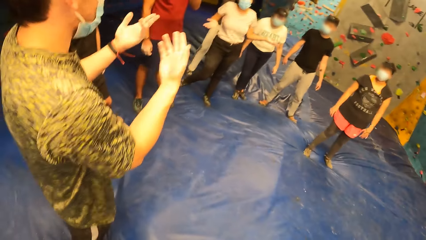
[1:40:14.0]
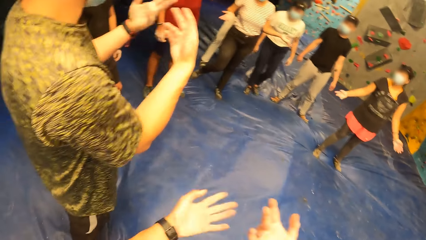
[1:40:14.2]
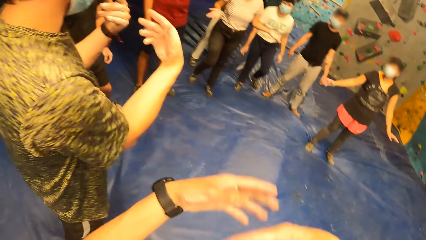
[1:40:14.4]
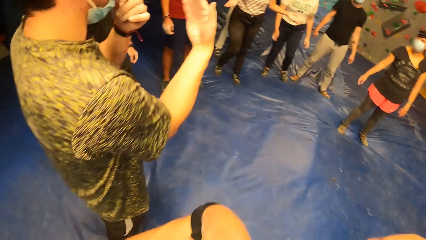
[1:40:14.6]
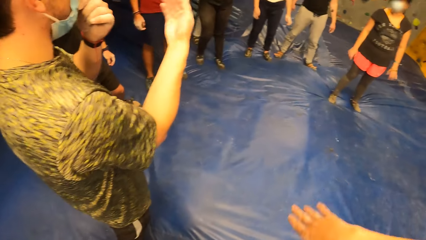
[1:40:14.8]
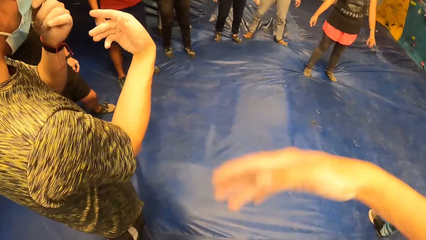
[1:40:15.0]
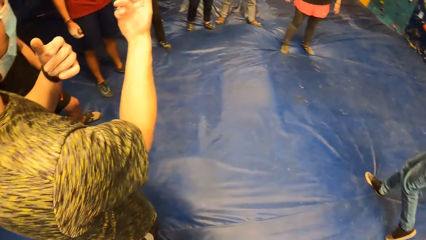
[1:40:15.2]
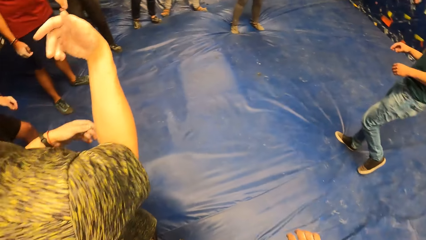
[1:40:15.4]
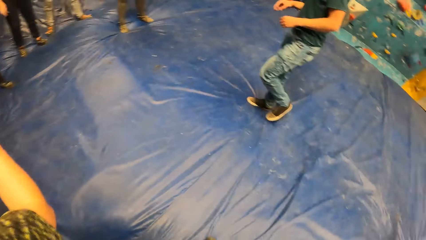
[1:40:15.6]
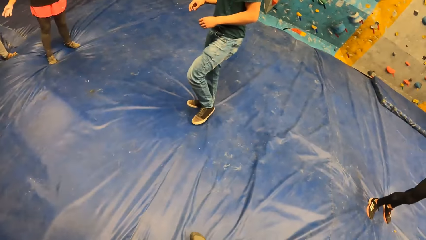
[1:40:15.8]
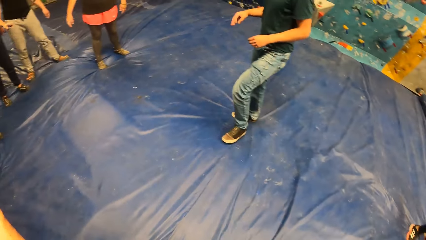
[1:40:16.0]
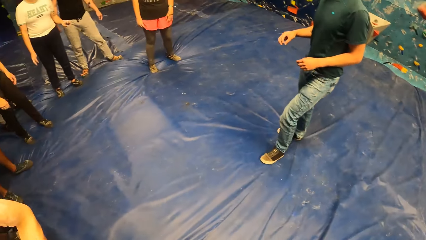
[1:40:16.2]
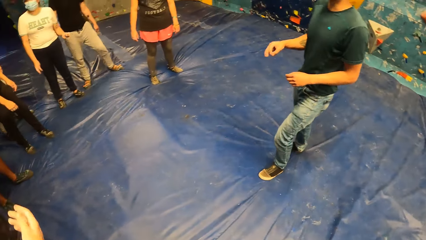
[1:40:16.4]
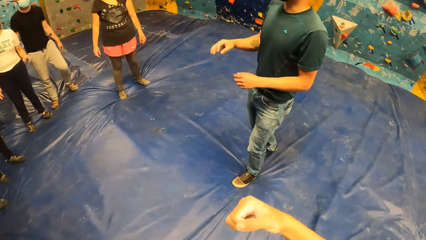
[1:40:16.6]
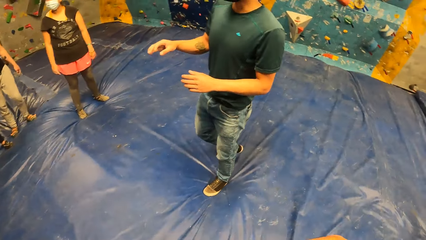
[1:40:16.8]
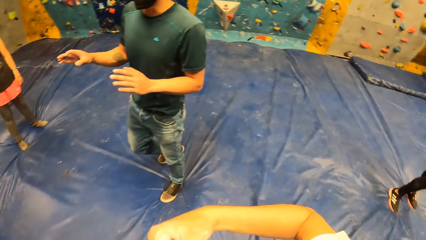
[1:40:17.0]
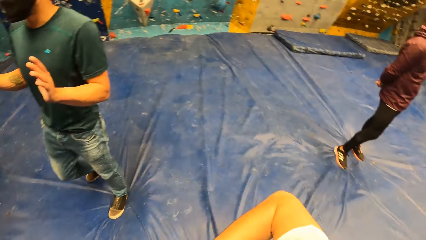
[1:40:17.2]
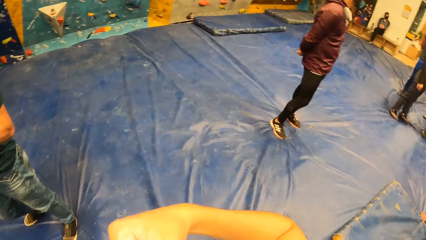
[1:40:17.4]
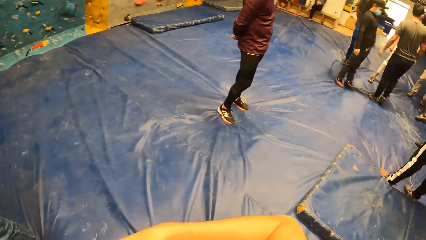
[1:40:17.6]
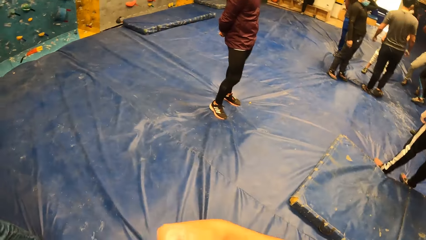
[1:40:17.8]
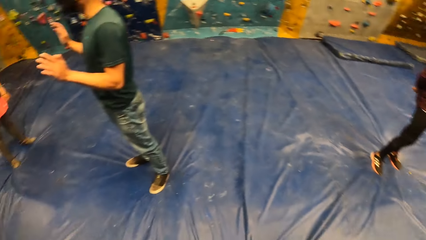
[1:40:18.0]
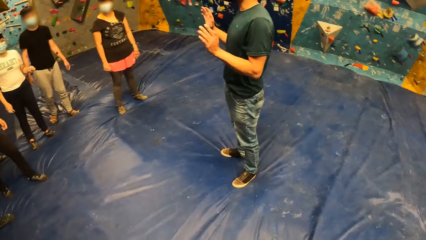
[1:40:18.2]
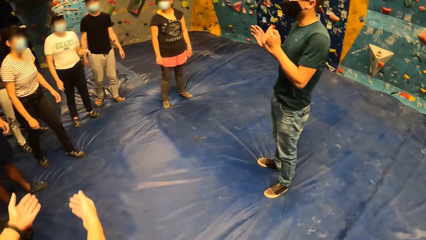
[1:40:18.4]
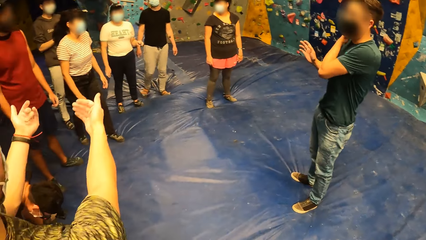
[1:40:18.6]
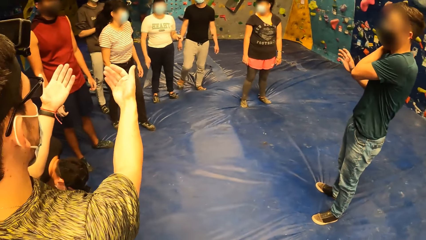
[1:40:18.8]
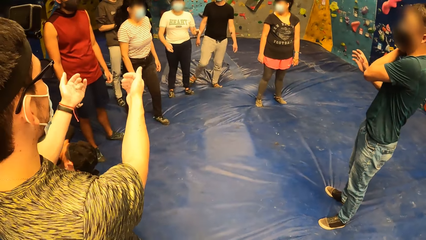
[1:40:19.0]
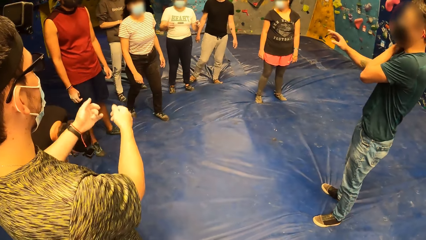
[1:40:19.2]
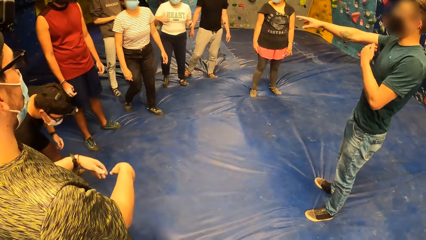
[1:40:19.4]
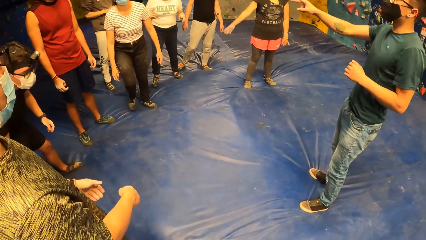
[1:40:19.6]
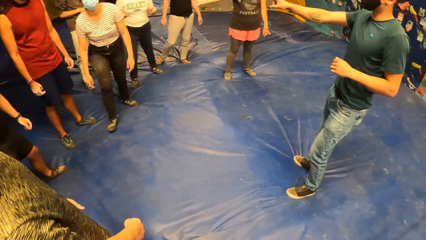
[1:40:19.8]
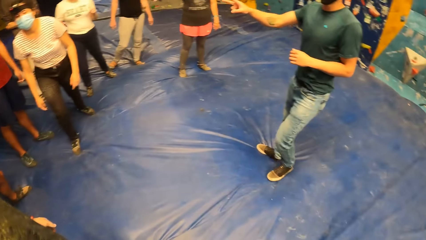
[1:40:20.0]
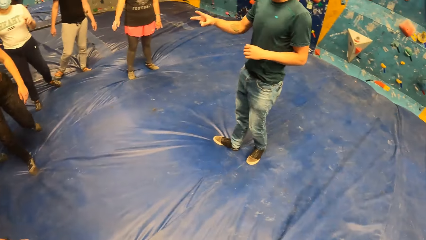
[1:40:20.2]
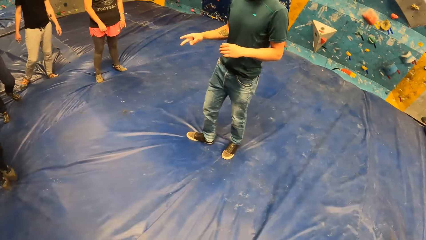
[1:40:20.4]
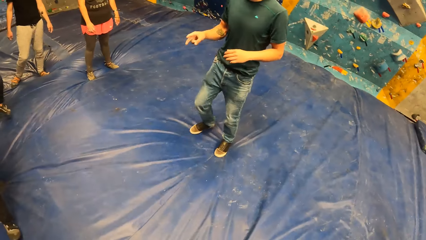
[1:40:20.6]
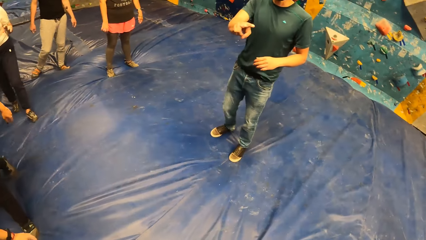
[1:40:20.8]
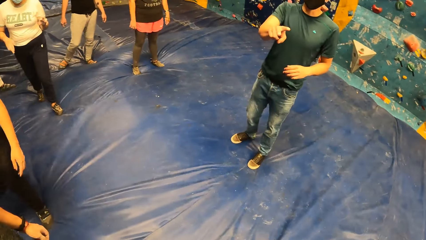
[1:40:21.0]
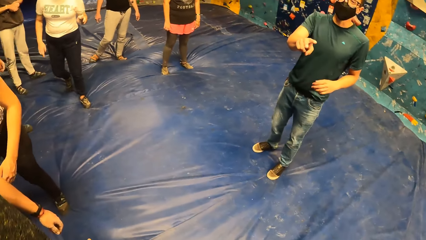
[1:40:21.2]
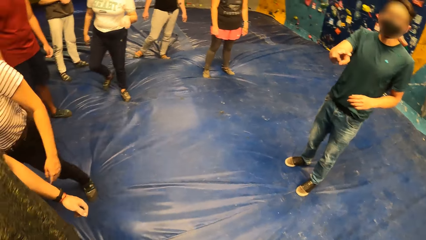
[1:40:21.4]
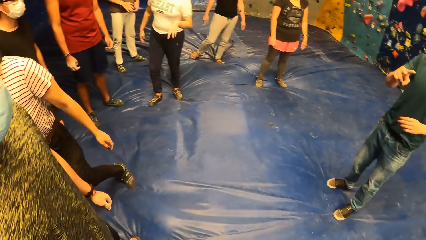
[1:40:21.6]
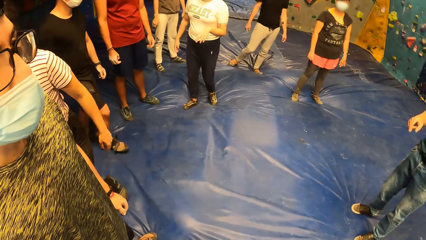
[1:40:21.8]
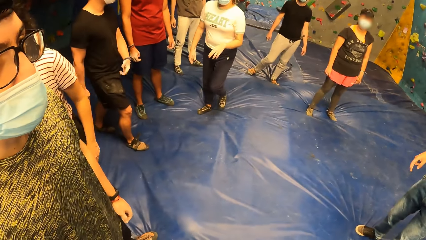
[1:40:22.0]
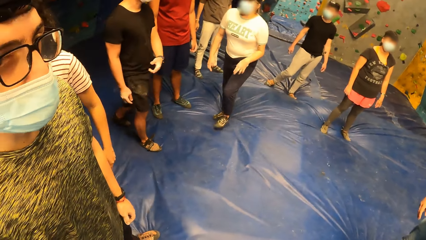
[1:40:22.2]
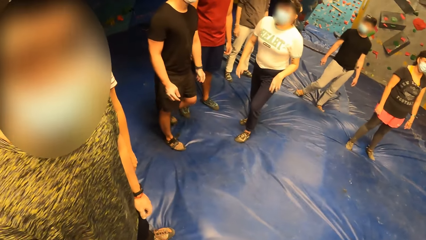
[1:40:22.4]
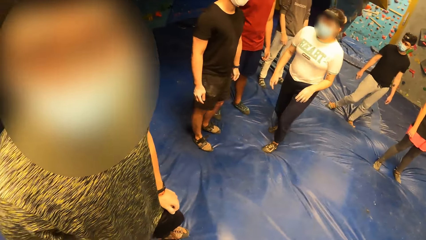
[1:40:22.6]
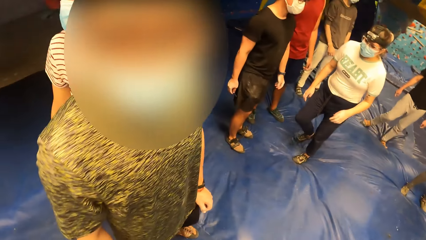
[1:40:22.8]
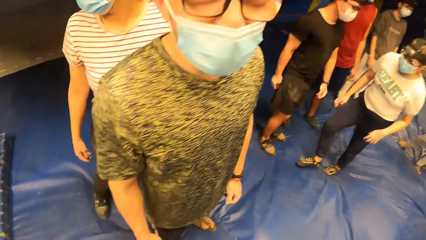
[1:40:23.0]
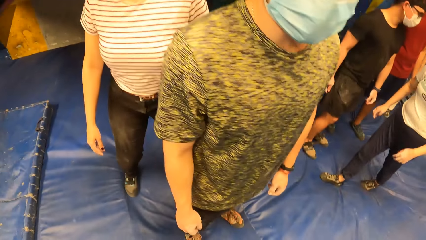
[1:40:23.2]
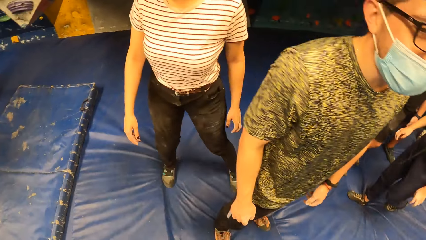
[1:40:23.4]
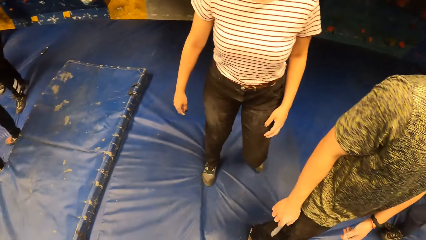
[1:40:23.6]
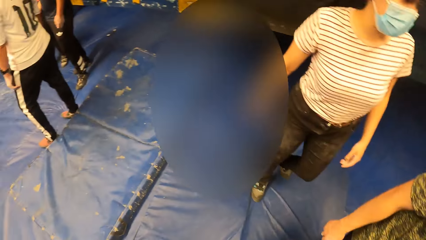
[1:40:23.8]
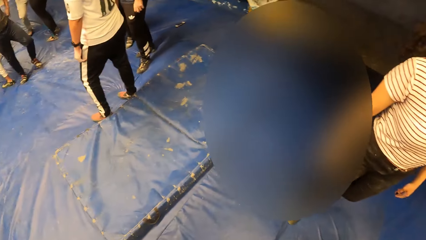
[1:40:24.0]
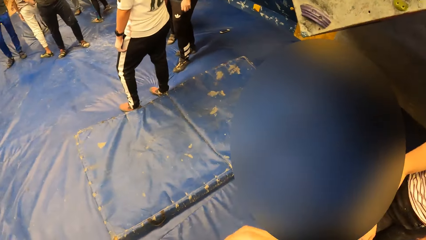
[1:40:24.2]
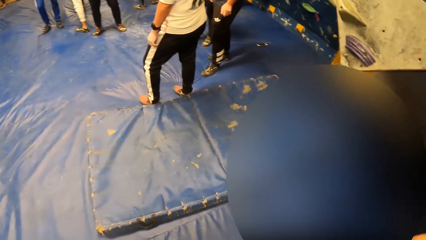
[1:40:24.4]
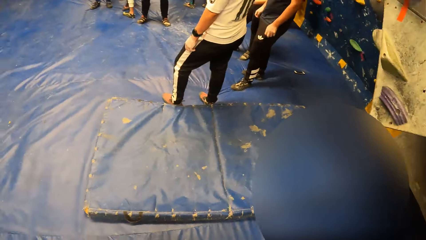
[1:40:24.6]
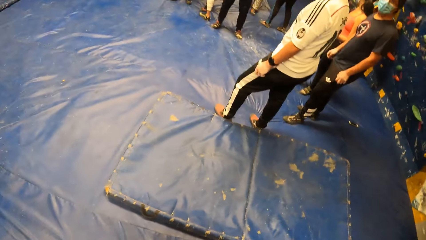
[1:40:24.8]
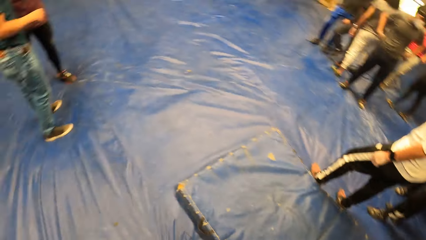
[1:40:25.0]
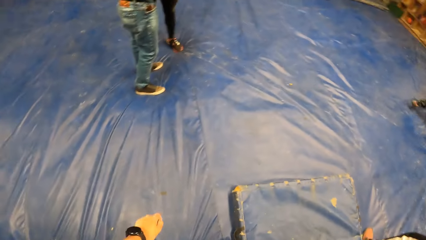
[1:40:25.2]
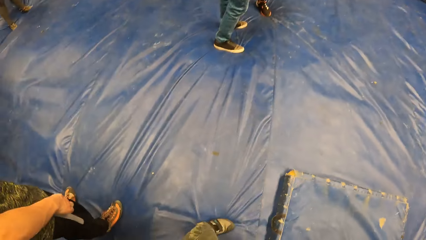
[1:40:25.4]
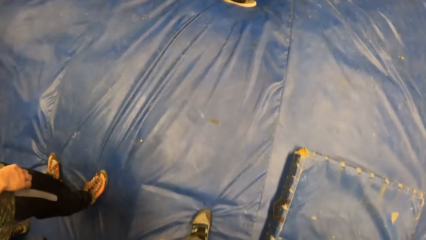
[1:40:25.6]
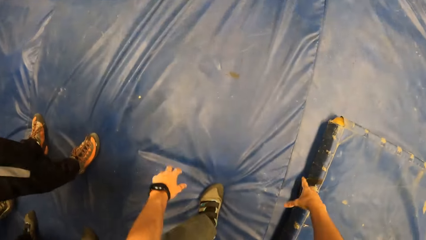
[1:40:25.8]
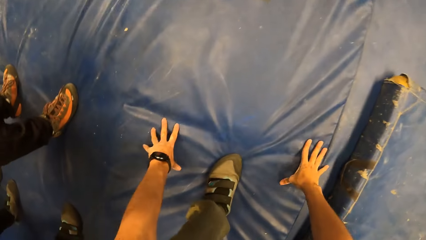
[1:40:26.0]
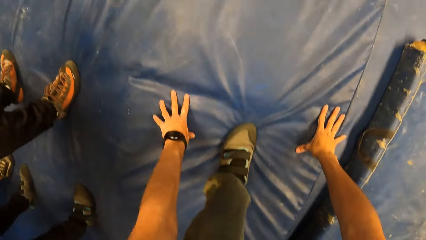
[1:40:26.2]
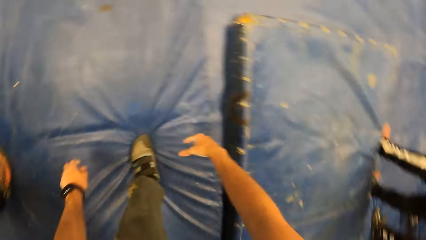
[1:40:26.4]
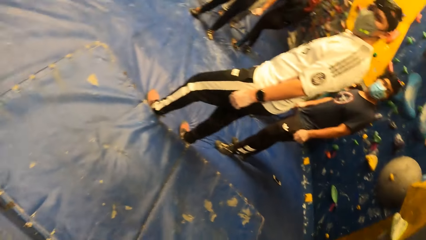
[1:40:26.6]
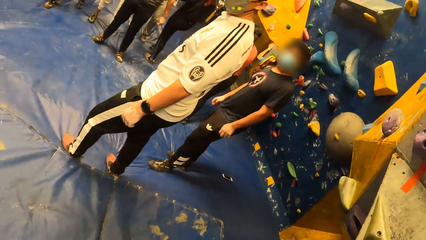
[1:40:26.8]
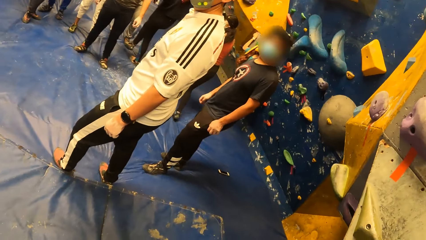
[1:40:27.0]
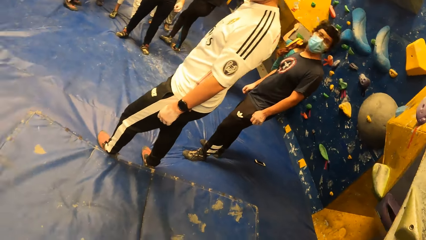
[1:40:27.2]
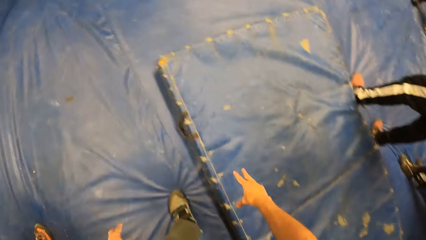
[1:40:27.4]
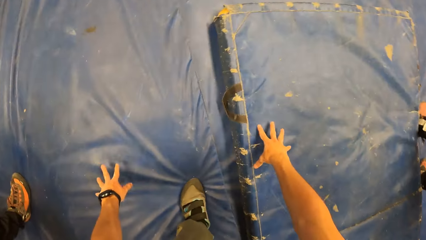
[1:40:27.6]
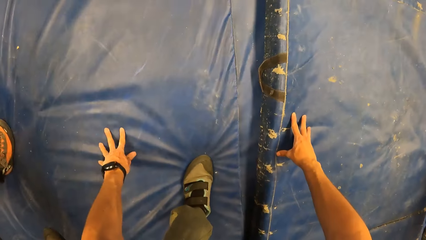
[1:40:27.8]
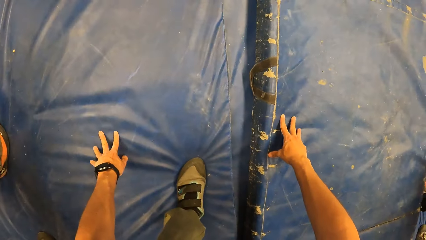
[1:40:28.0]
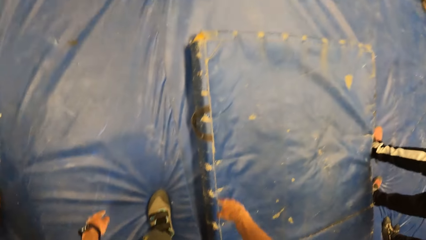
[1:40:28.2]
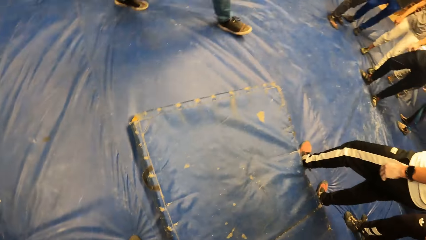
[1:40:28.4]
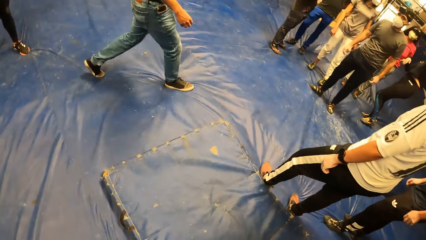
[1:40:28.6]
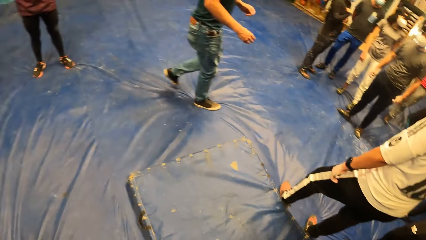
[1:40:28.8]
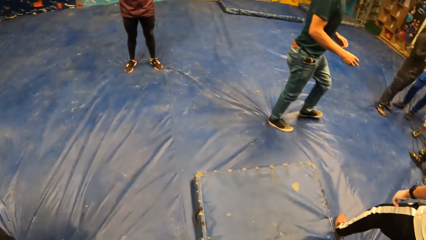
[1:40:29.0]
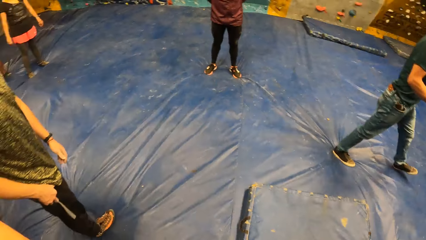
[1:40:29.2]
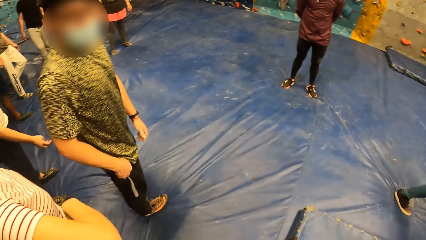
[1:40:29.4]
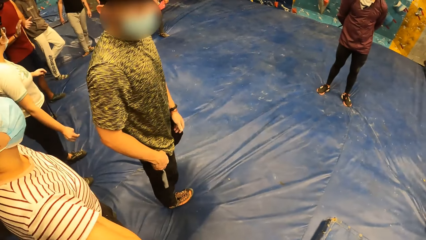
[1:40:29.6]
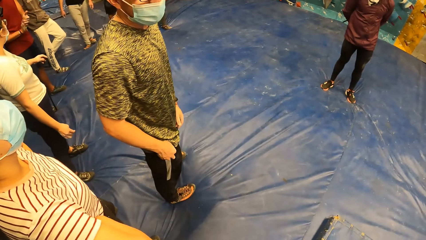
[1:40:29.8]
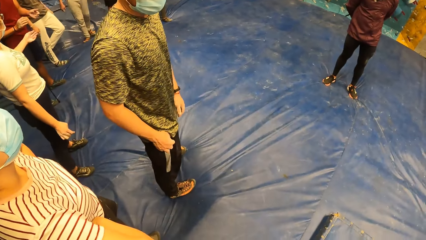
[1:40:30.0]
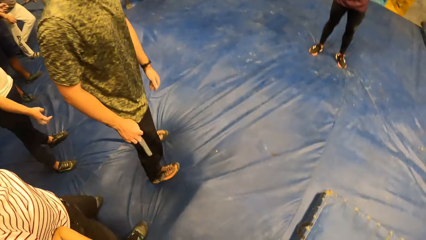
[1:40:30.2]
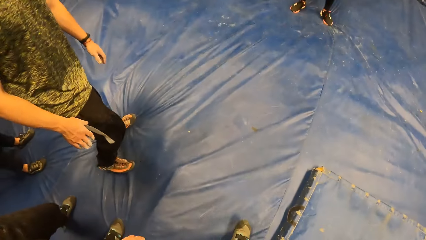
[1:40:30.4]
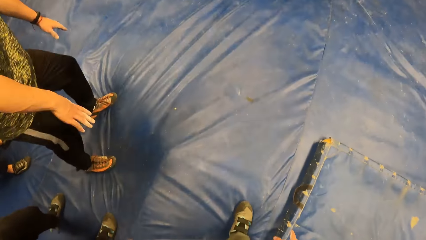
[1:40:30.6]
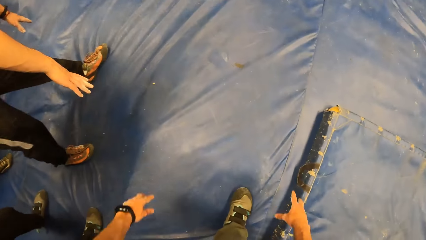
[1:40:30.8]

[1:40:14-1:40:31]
The camera wearer gestures his hands. He looks around the room. A man walks on the bouncing mat. The man talks to the crowd. The man gestures his hand. The man interacts with the camera wearer and a group of people. The camera wearer touches the floor with both hands. He squats and looks around the room. He touches the floor with both hands again. He pulls his hands off the bouncing mat and looks around the room.
